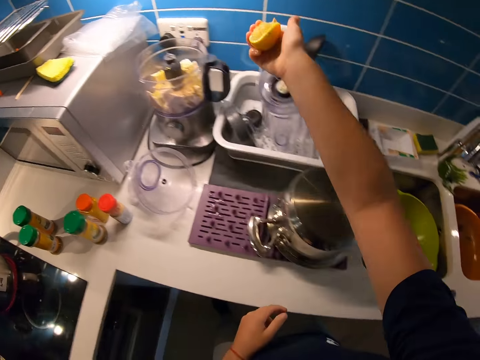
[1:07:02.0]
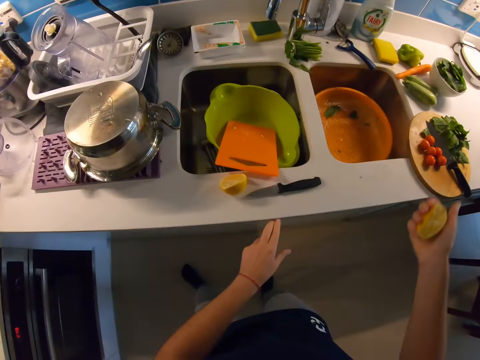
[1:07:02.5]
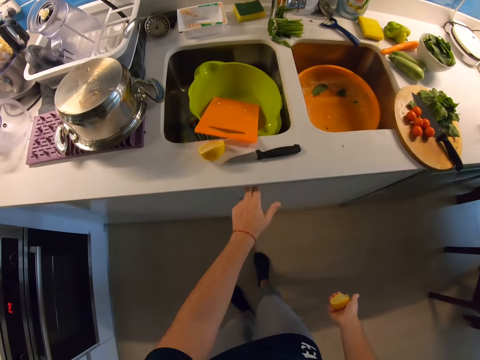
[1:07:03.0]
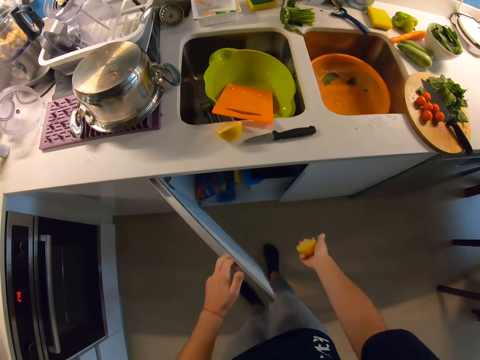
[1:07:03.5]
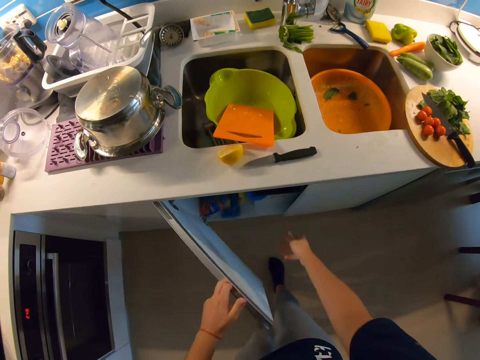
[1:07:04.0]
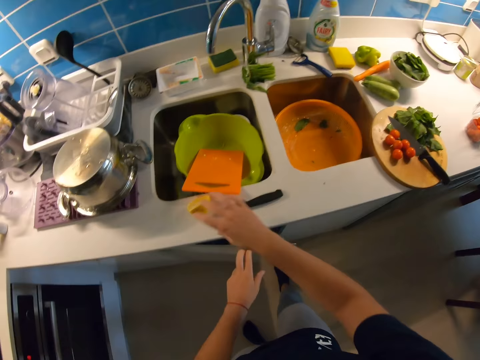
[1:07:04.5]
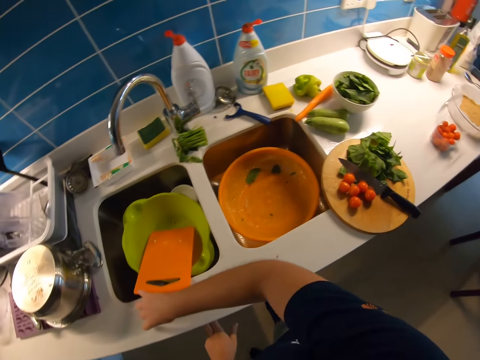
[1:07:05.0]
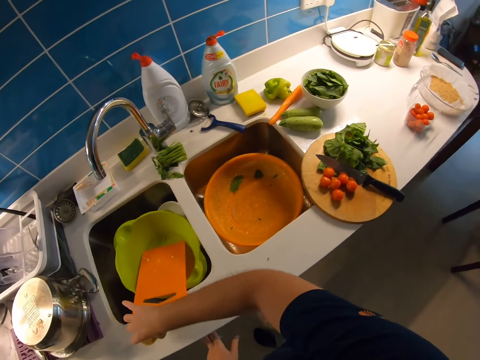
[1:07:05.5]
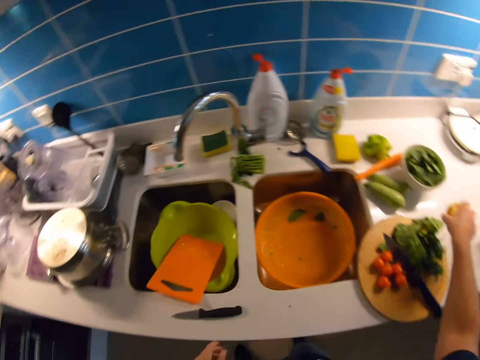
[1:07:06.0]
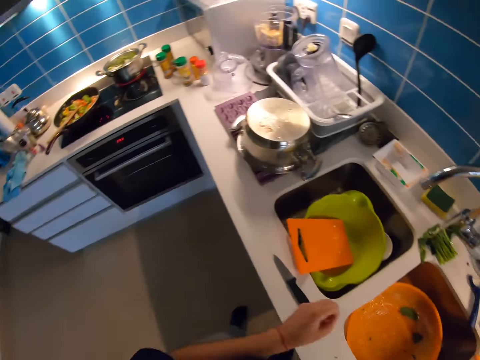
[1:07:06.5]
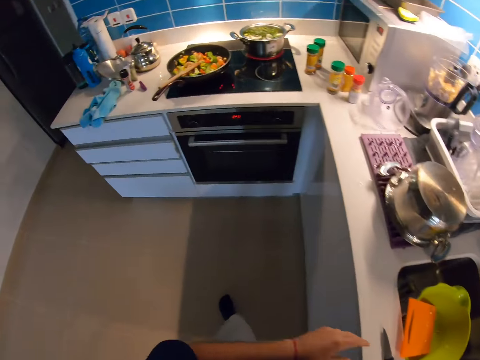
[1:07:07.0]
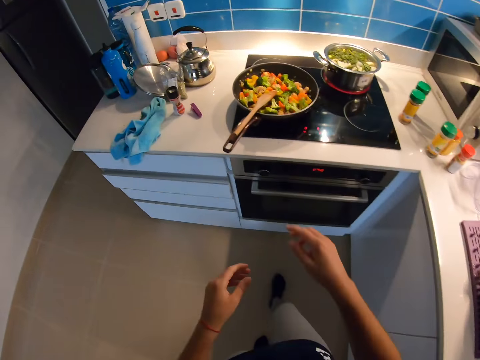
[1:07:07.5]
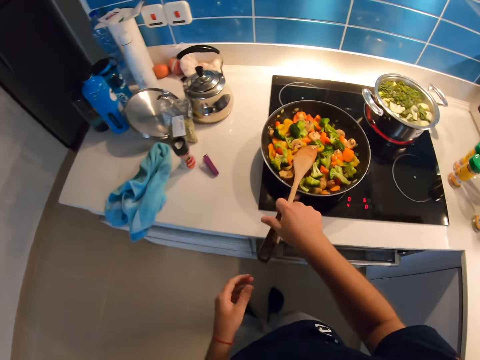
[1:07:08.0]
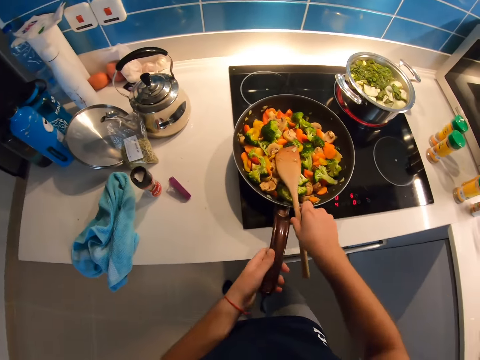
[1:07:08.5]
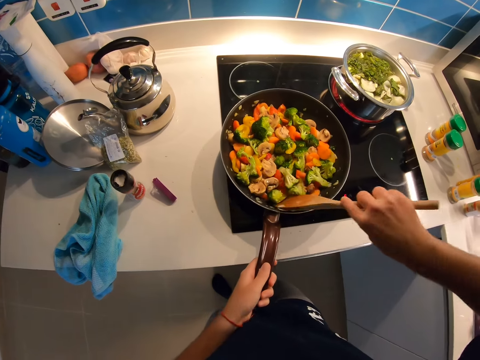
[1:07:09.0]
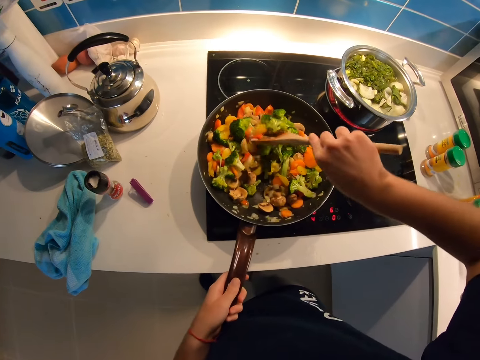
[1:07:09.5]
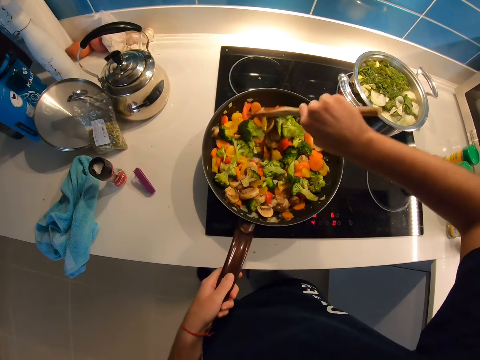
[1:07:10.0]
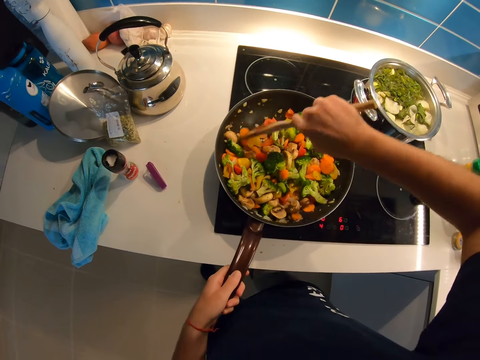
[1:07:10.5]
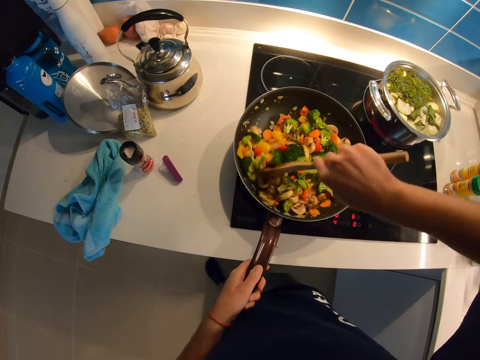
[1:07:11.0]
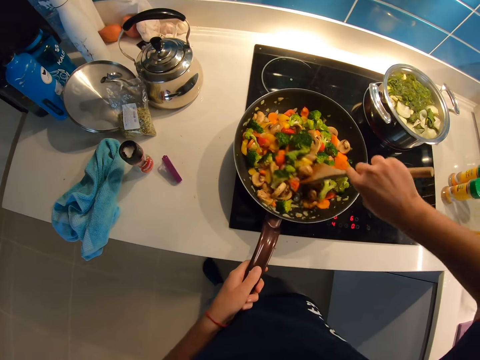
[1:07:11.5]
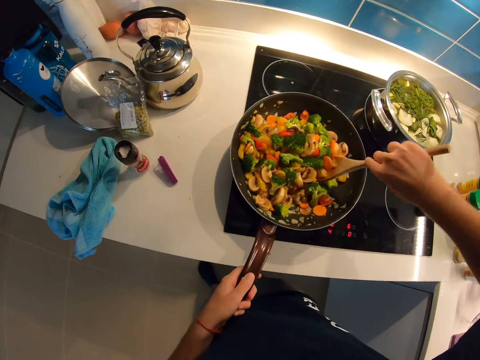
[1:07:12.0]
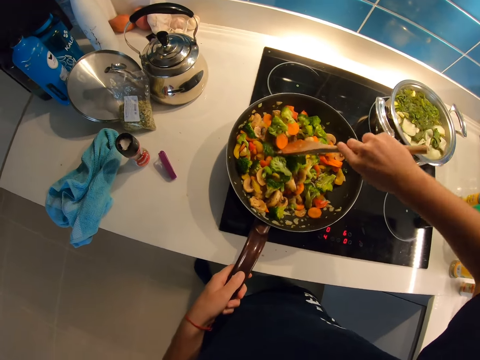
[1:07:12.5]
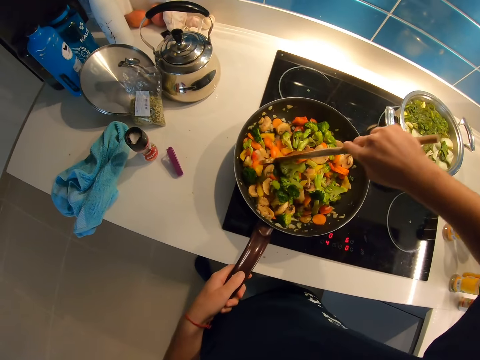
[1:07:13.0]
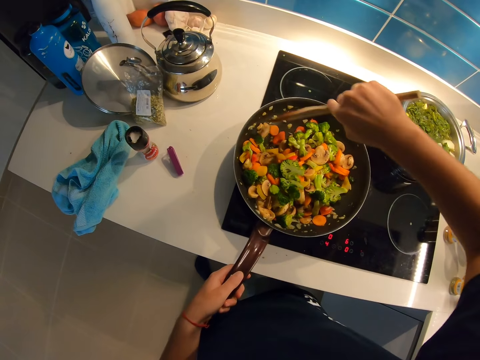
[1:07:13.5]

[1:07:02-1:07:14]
The camera wearer opens a kitchen drawer with her left hand. She drops the half of a lemon fruit in a trash can with her right hand. She closes the kitchen drawer with her left hand. She grabs half of a lemon fruit on a kitchen basement with her right hand. She throws something. She takes a step towards a cooker. She grabs a turning stick on a frying pan with her right hand. She grabs the frying pan's handle on the cooker's burner with her left hand. She stirs the sauce on the frying pan with her right hand.

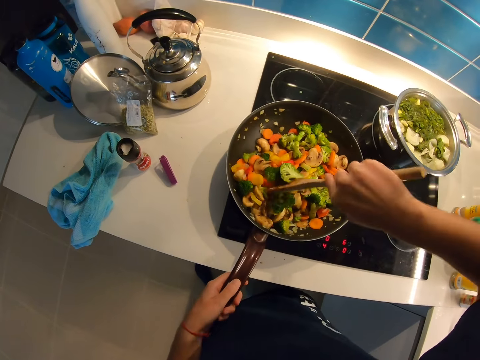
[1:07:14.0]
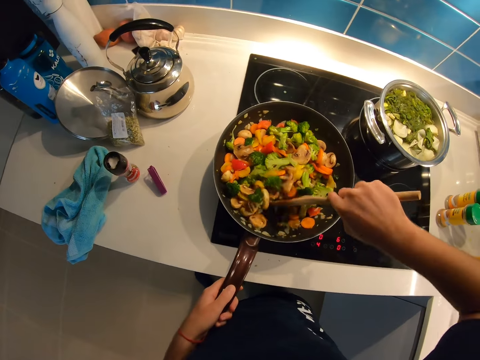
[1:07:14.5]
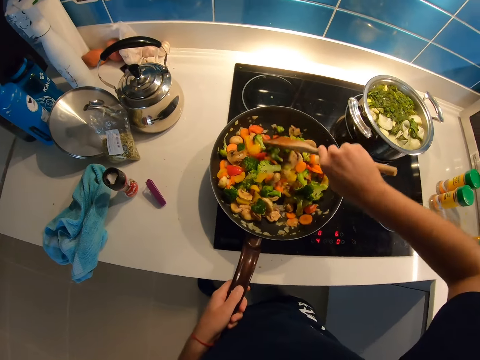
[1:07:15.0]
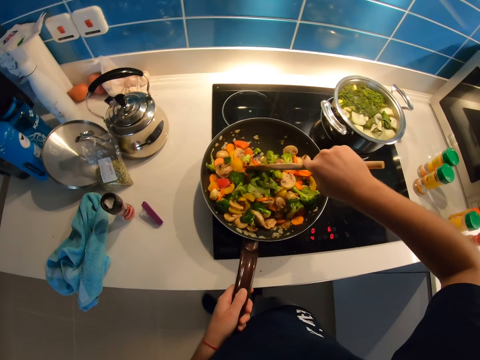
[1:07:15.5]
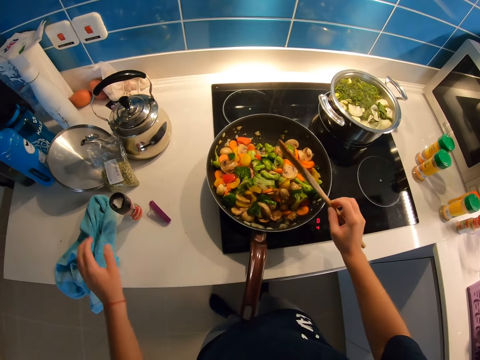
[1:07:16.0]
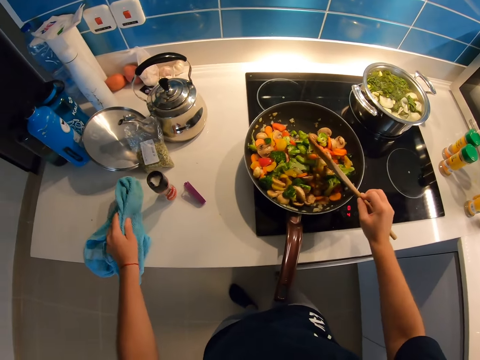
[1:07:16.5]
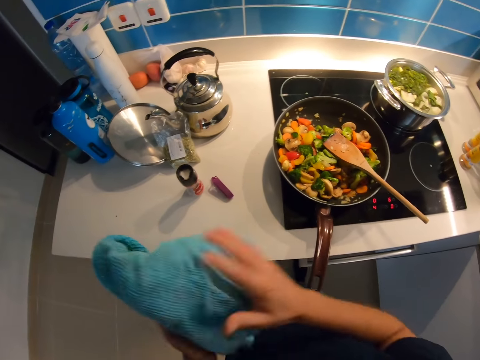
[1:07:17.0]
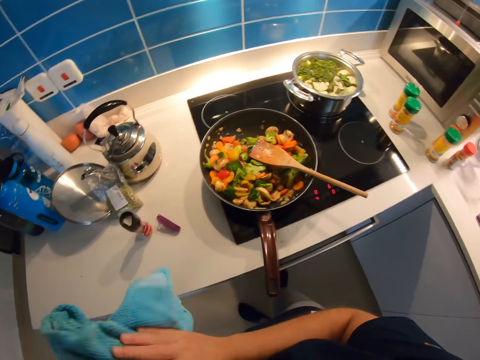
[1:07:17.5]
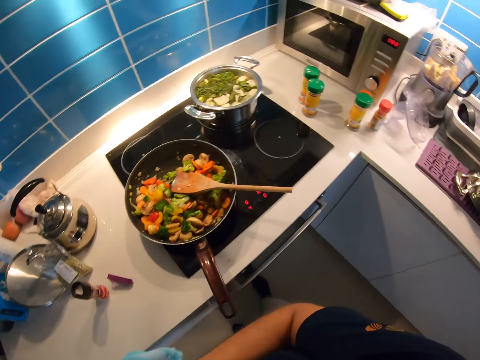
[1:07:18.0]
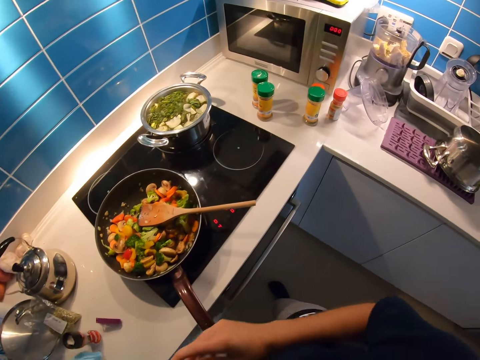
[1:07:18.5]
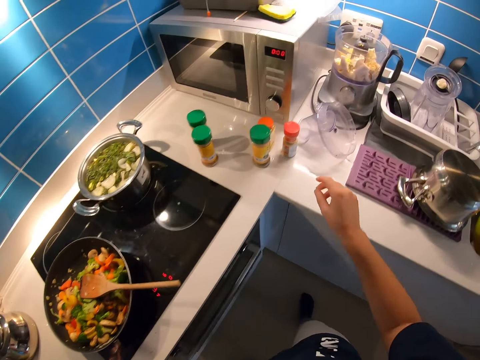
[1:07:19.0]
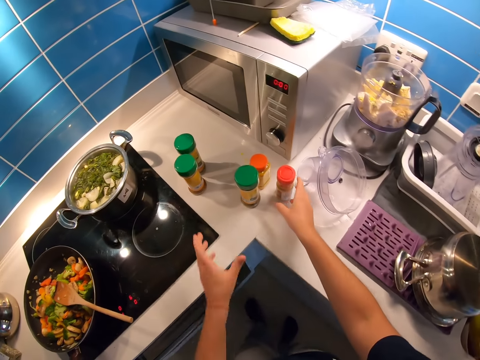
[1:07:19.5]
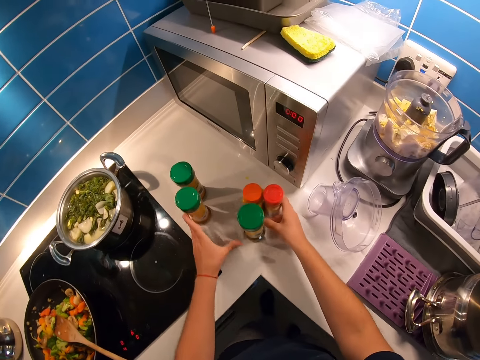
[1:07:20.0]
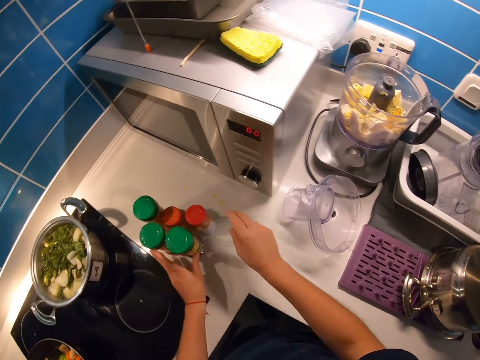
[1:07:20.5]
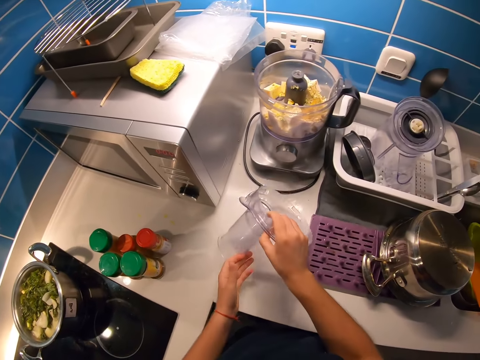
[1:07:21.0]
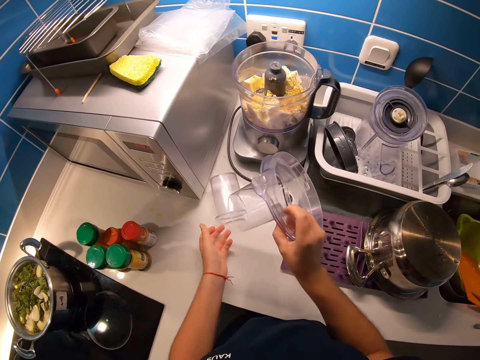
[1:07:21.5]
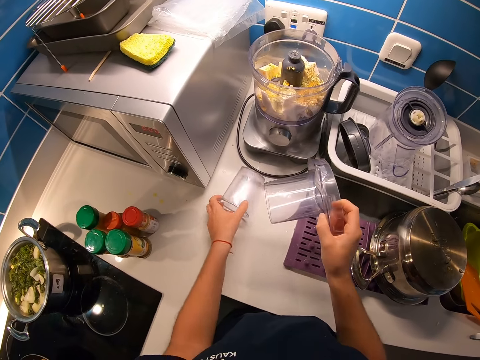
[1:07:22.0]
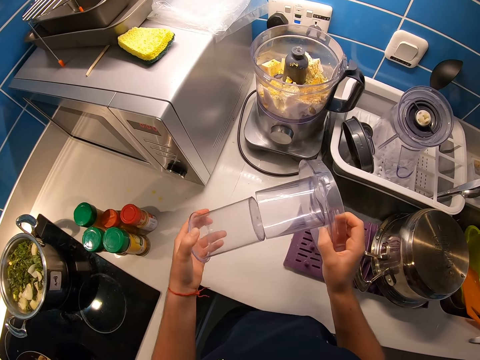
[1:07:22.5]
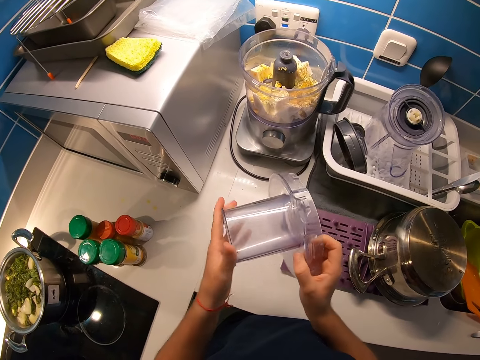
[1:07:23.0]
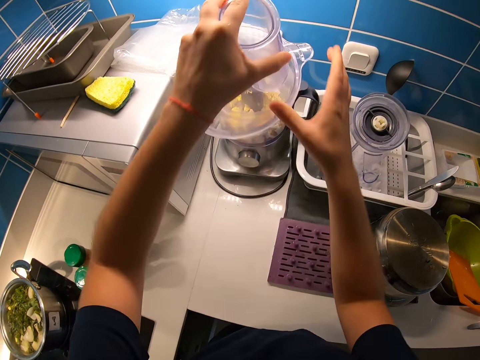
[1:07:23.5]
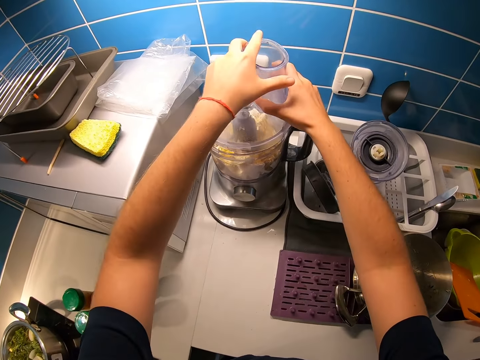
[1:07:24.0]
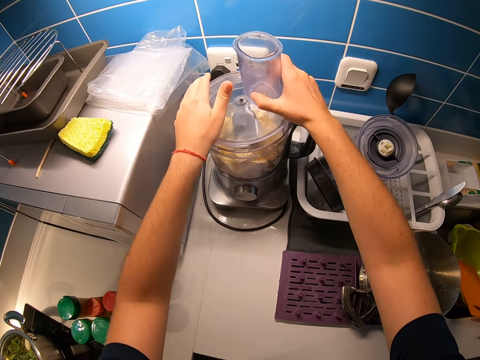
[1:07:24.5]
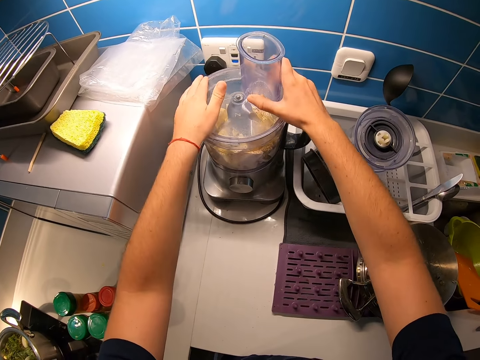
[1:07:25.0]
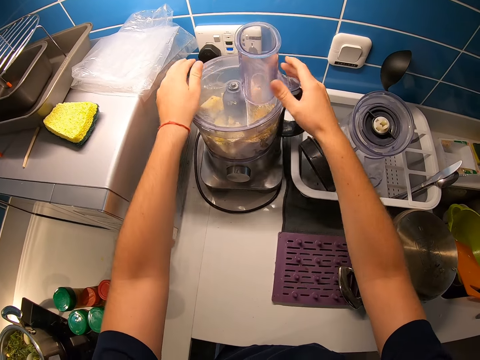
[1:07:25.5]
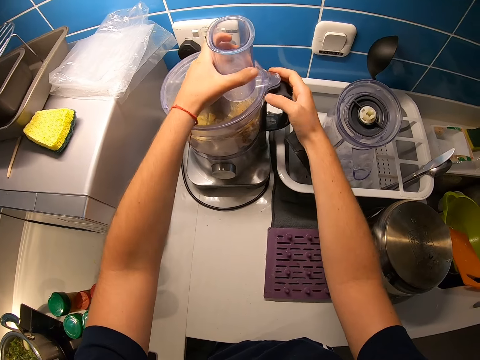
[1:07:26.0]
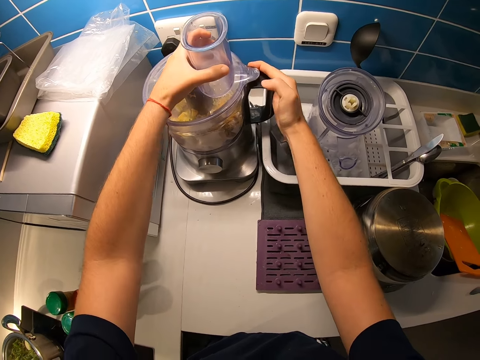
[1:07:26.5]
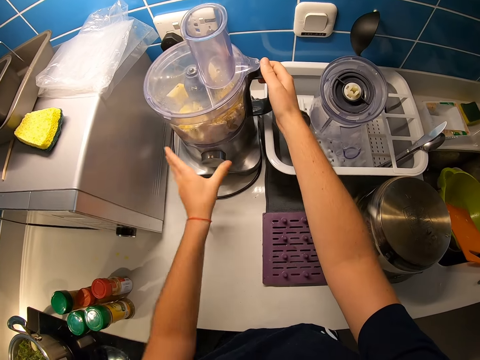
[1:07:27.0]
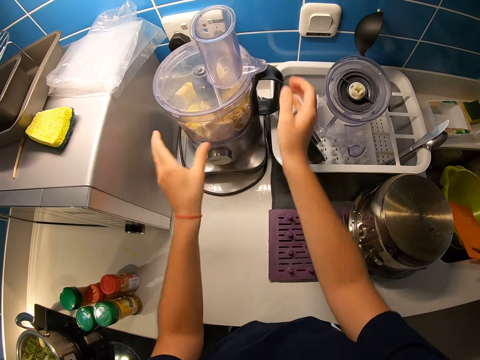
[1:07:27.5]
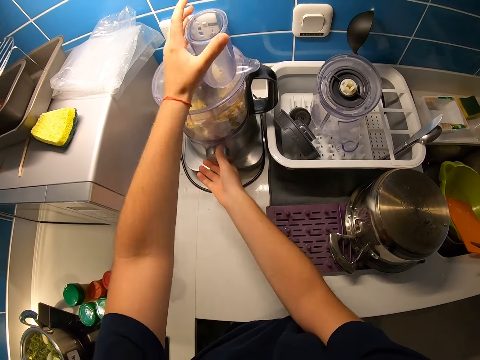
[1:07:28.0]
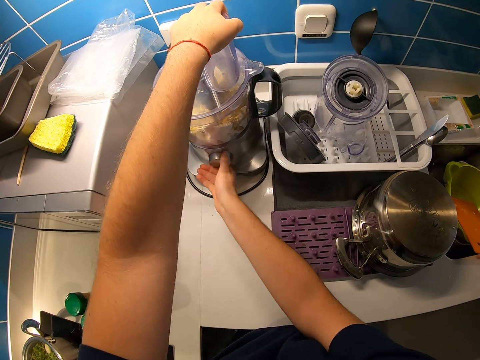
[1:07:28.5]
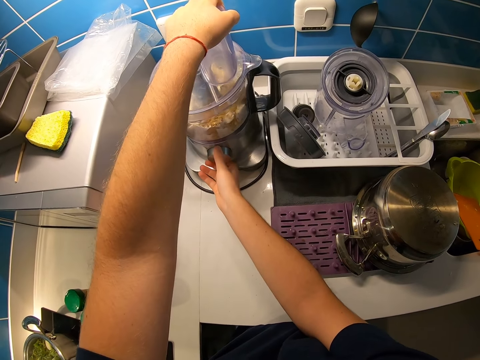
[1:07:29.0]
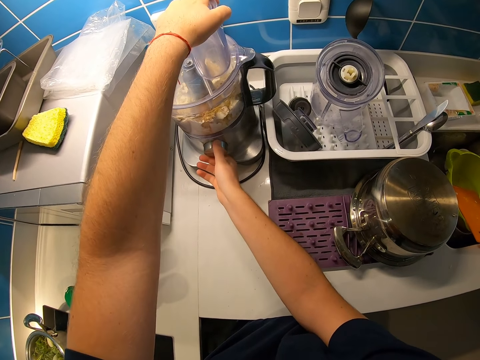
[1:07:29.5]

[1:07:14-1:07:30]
The camera wearer grabs a hand towel with her left hand. She wipes her hands with the towel. She pushes the containers on the table with both hands. She grabs a blender's cover with her right hand. She drops something. She grabs part of the blender's cover with her left hand. She fixes the blender's cover with both hands. She stretches the blender's cover with her left hand above the blender. She passes the blender's cover to her right hand. She closes the blender with her right hand. She adjusts the blender's cover with both hands. She withdraws her left hand. She places her left hand on the blender. She withdraws both hands. She places her hand on the blender's cover. She turns the blender's power on with her right hand.
